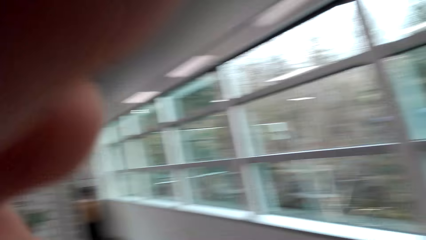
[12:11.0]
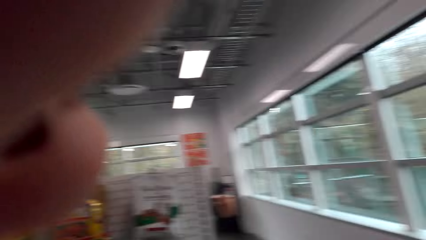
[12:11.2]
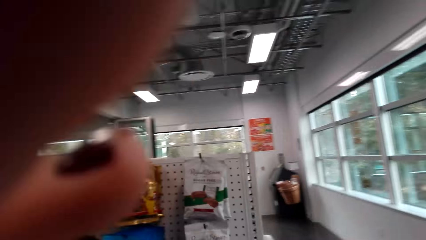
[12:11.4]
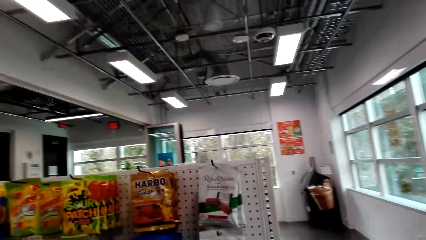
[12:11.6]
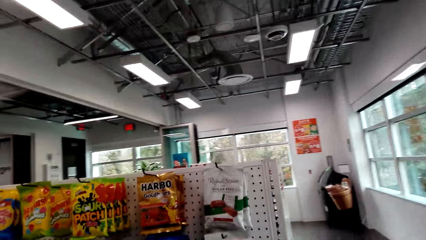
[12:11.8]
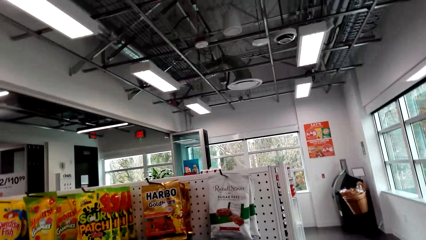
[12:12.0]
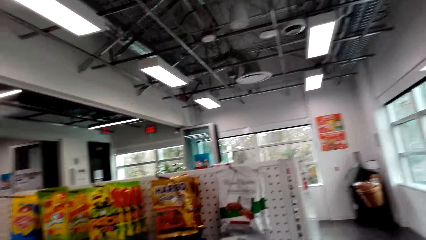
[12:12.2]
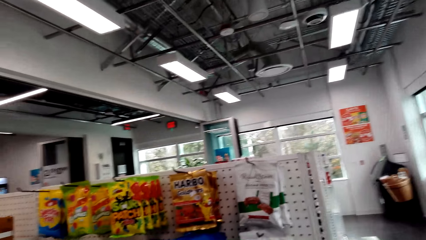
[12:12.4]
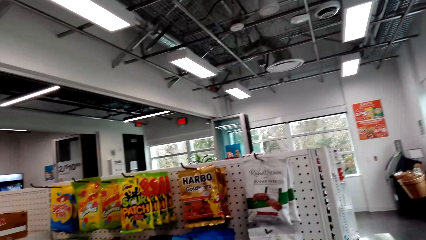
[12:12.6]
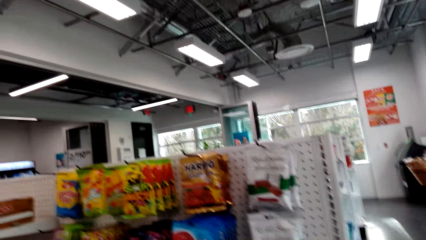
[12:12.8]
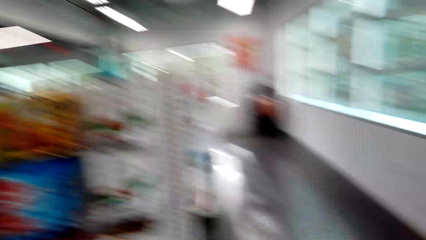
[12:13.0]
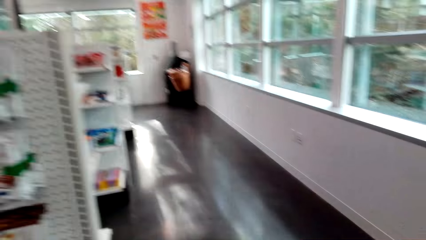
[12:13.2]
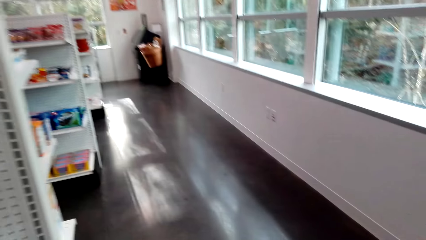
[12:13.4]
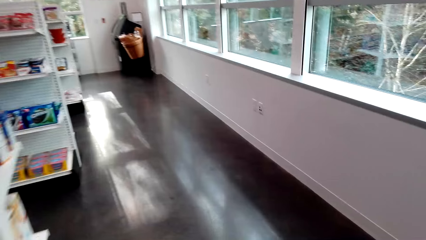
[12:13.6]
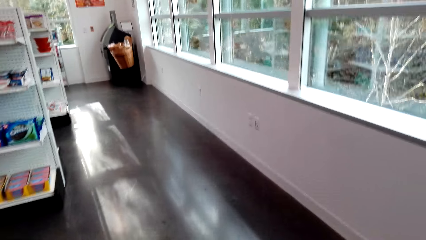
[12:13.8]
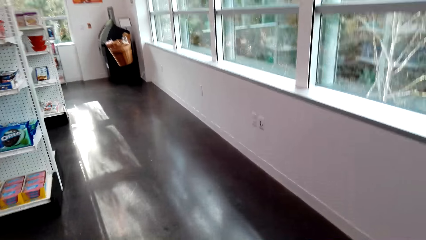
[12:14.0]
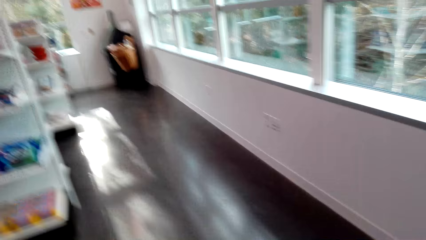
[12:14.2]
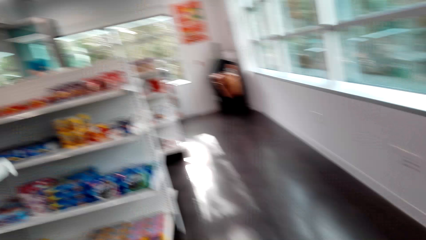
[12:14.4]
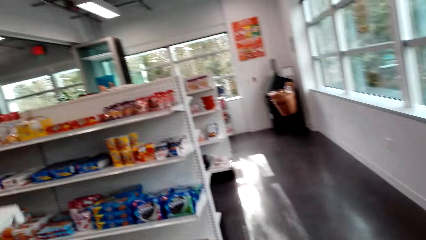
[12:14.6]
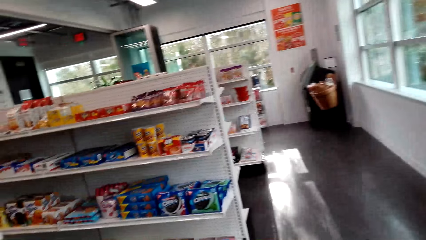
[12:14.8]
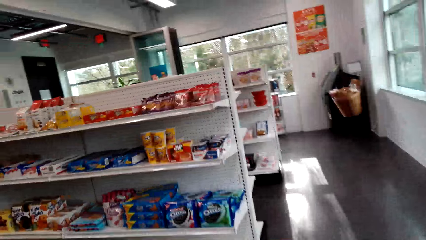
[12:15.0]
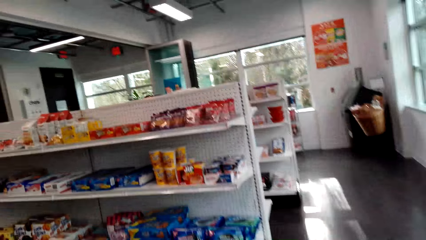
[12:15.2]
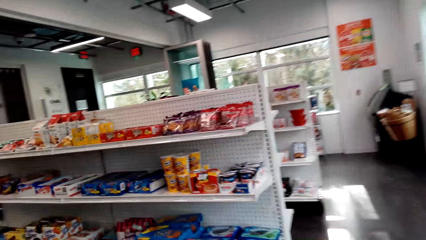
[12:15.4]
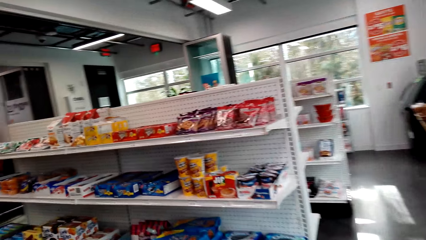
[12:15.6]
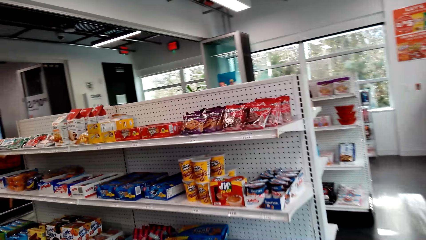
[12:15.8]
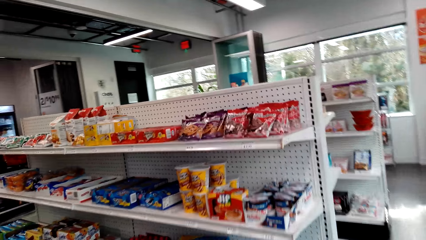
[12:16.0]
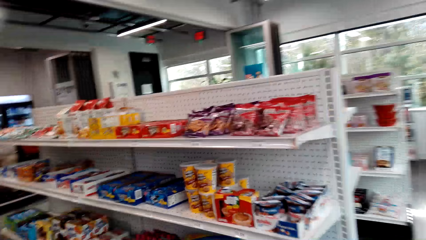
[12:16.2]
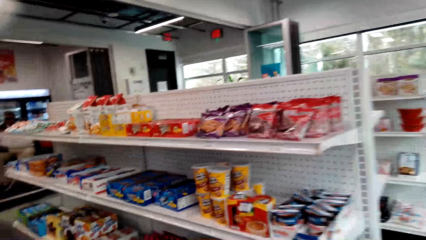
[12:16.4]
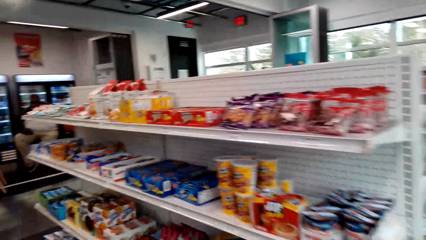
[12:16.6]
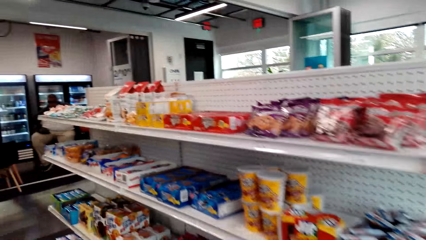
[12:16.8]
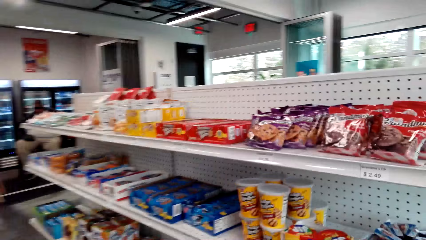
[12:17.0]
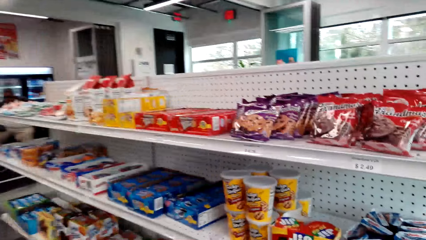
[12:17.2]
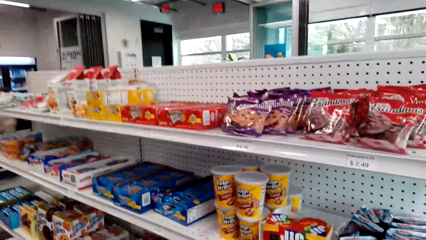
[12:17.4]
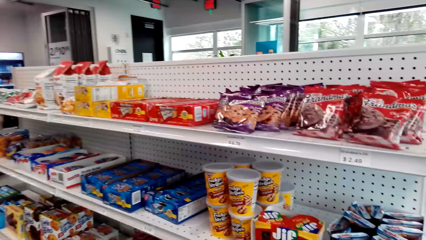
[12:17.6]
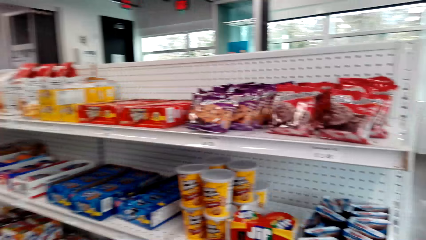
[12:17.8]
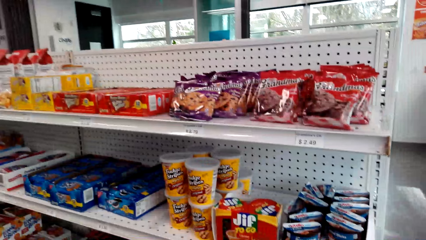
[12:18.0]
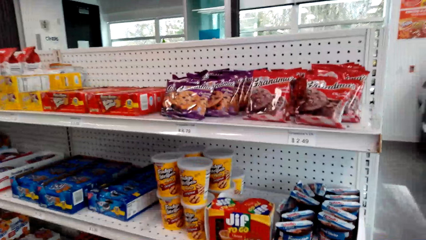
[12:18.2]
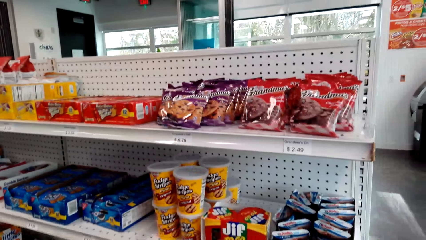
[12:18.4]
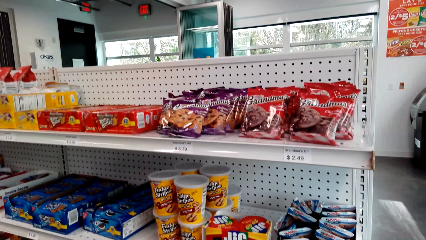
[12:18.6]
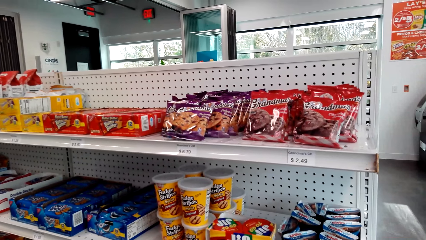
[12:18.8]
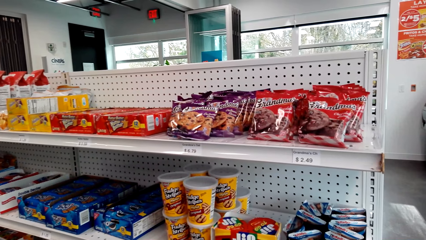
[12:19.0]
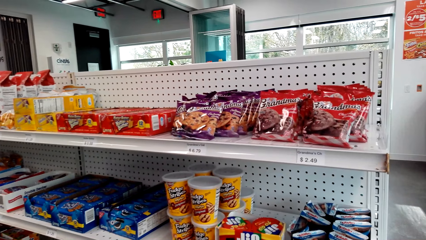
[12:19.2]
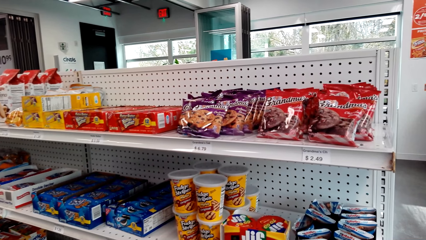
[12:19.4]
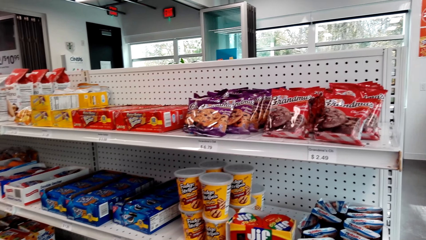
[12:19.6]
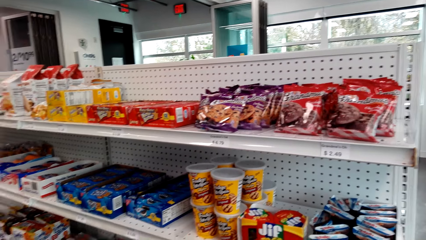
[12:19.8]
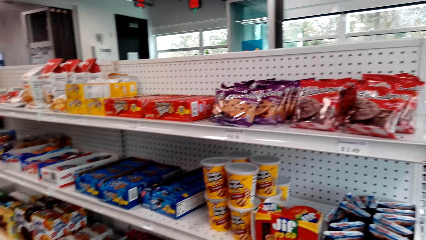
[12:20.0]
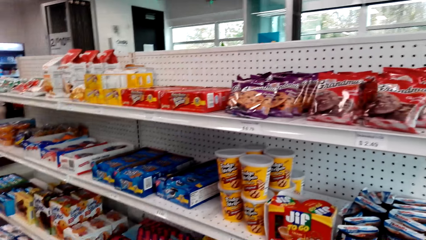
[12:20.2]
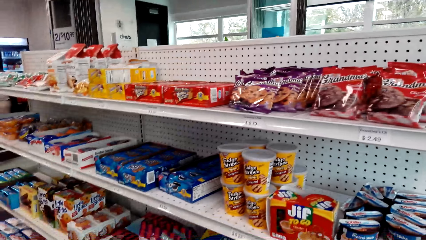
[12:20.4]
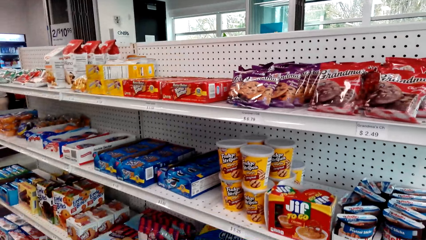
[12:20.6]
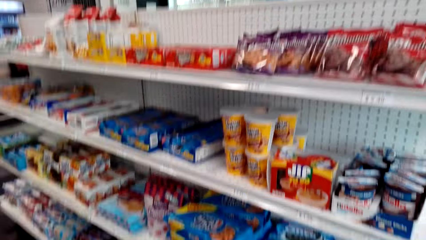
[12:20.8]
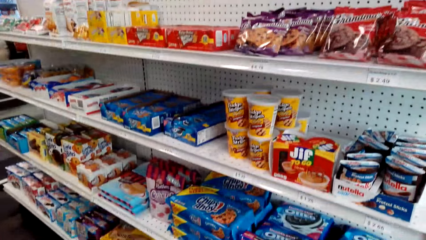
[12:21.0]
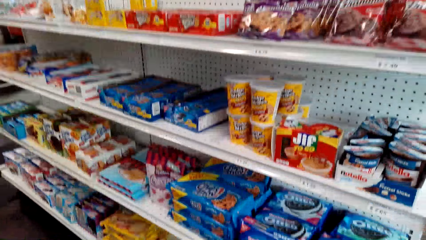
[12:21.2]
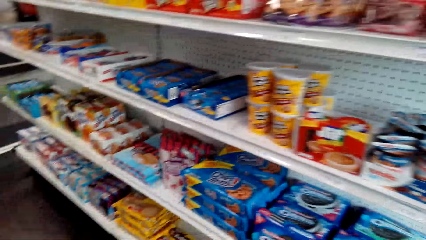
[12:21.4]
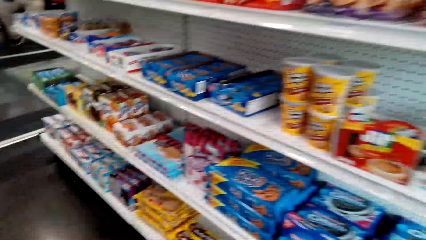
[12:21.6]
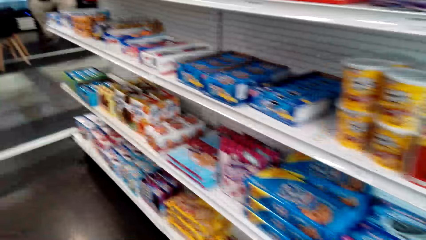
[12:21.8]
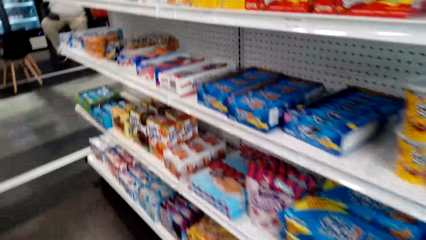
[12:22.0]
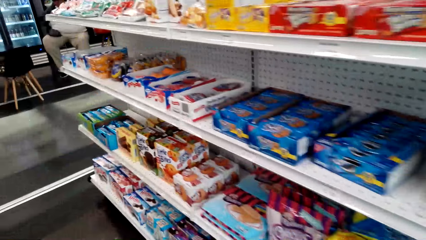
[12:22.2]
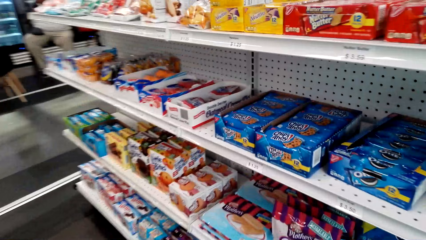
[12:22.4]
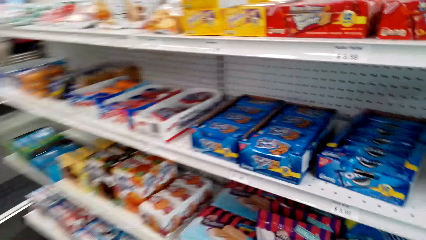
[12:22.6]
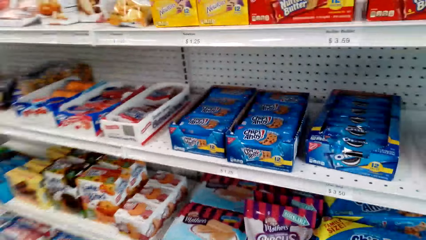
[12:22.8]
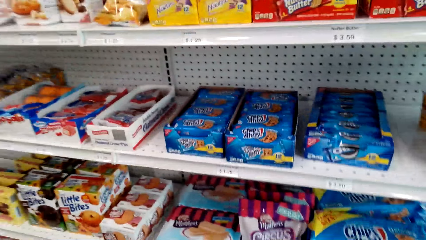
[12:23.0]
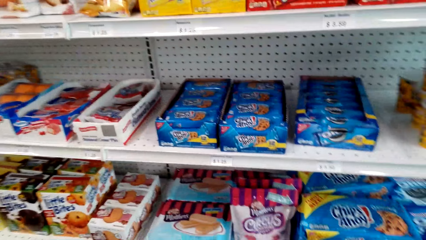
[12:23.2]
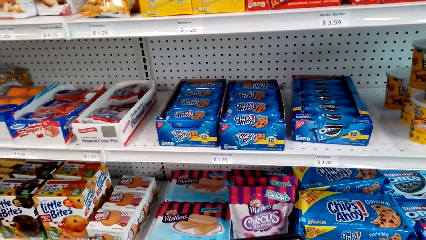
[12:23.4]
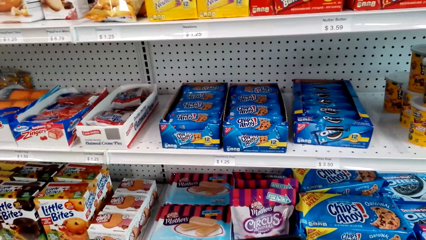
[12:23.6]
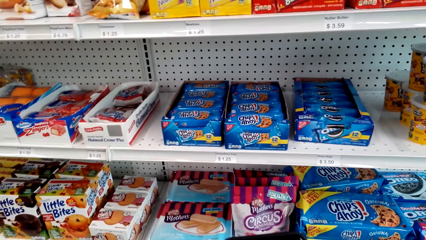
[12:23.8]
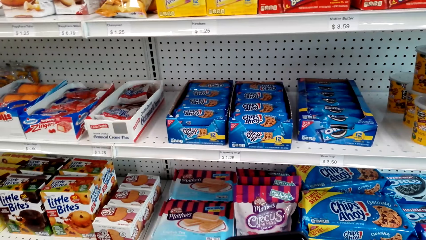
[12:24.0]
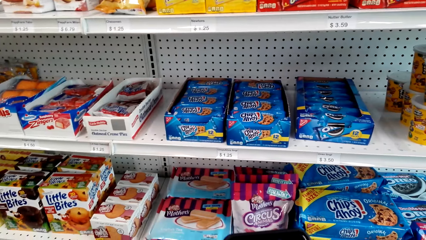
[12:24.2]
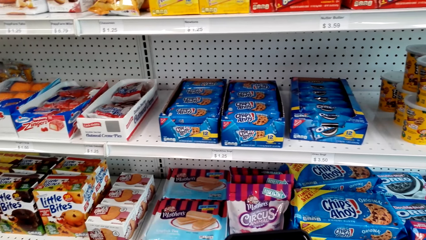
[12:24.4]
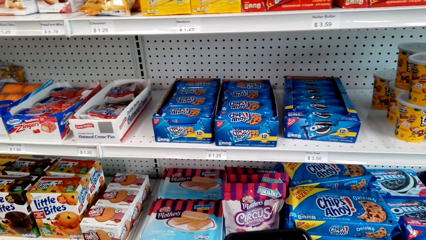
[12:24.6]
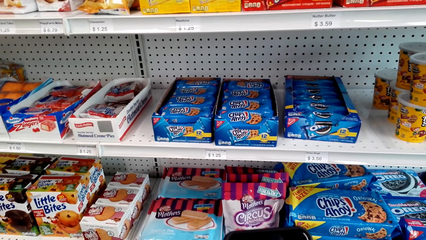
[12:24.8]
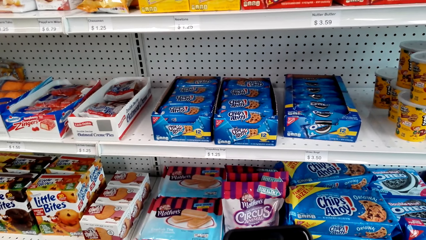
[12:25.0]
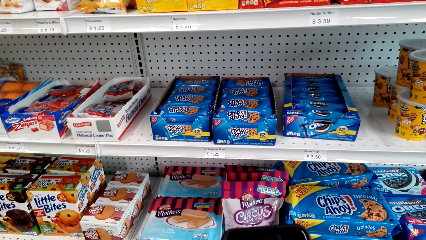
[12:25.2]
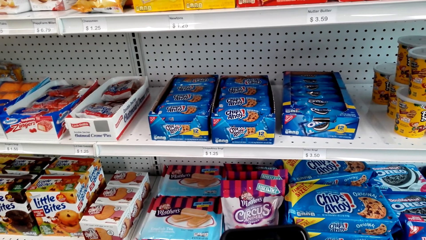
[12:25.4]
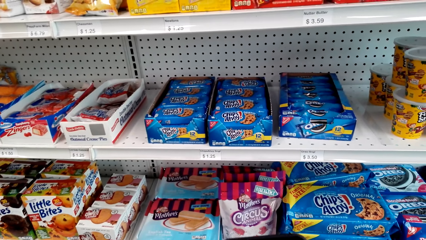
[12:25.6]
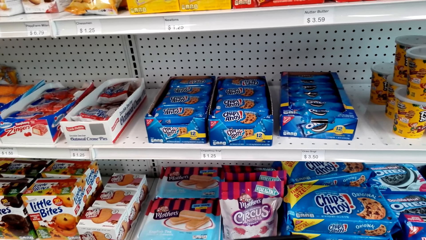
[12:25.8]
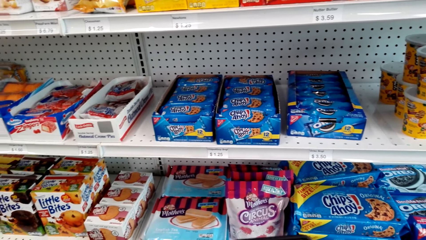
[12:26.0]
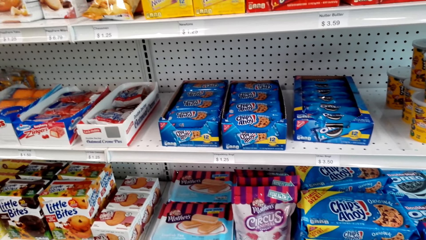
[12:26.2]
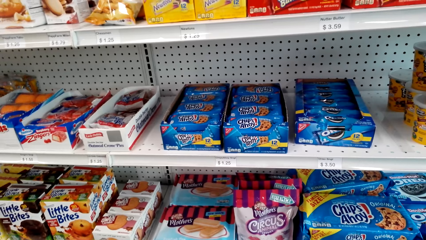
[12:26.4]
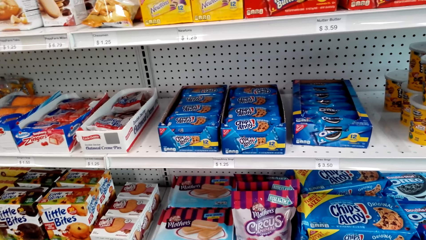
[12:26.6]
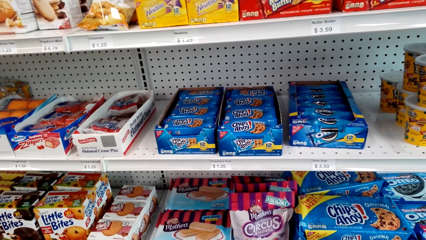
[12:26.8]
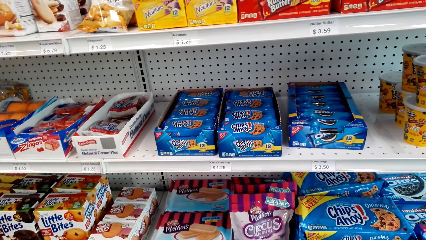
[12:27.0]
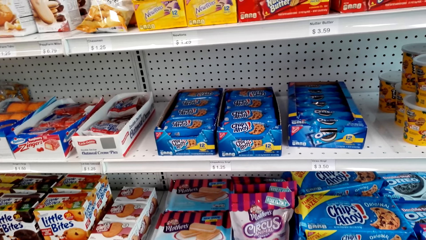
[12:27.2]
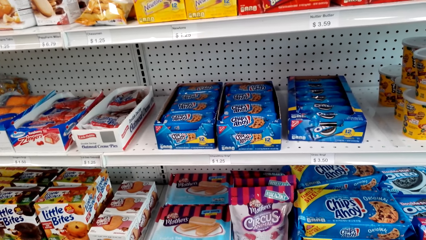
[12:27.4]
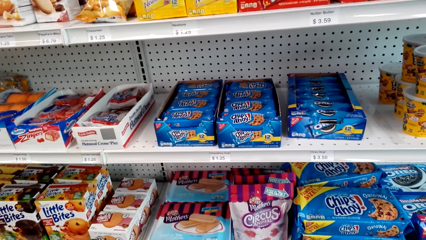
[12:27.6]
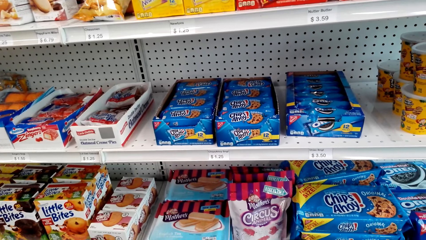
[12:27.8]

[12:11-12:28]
The camera wearer walks around the supermarket.
